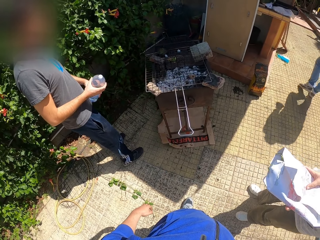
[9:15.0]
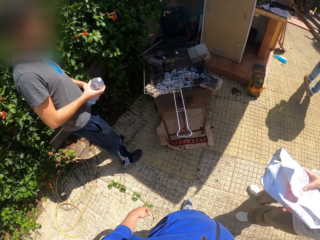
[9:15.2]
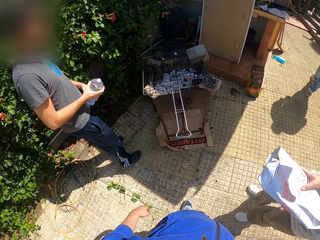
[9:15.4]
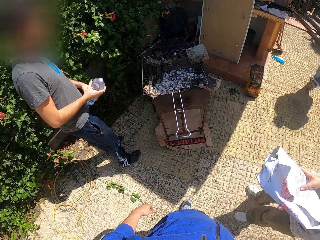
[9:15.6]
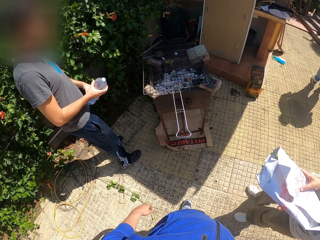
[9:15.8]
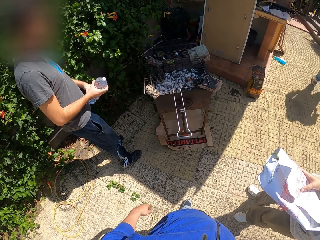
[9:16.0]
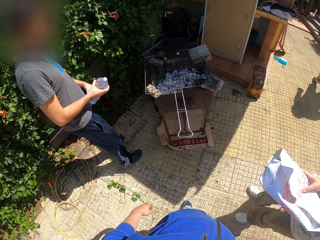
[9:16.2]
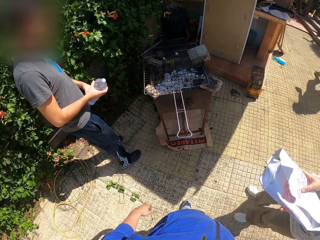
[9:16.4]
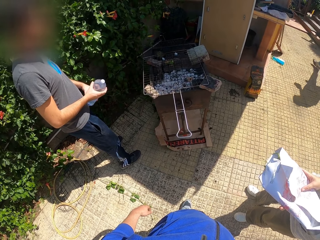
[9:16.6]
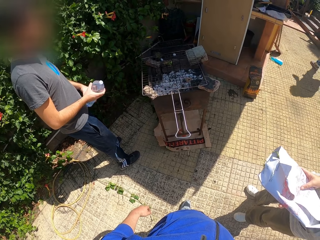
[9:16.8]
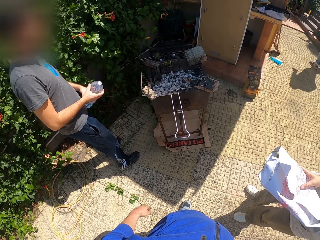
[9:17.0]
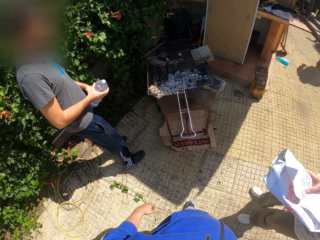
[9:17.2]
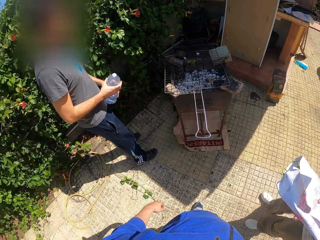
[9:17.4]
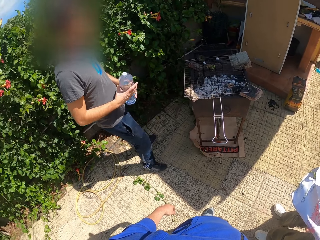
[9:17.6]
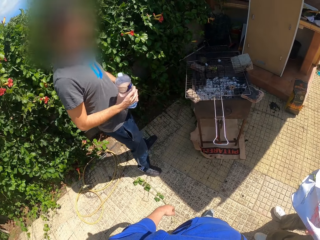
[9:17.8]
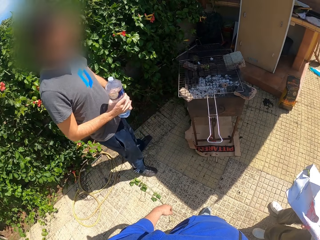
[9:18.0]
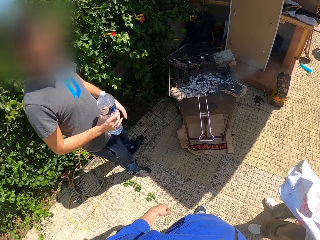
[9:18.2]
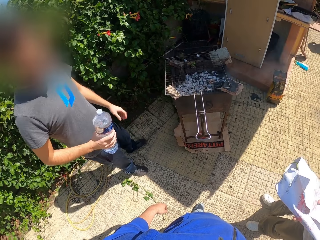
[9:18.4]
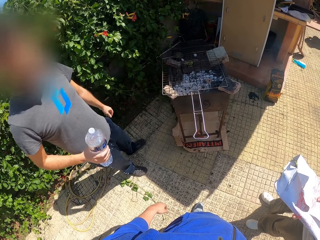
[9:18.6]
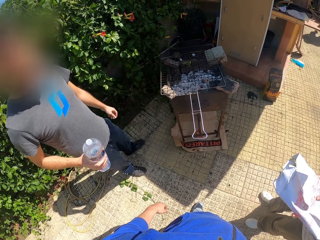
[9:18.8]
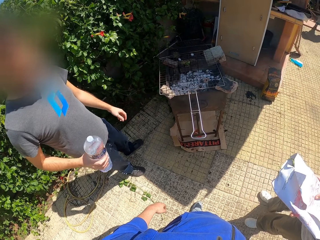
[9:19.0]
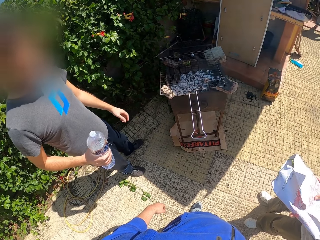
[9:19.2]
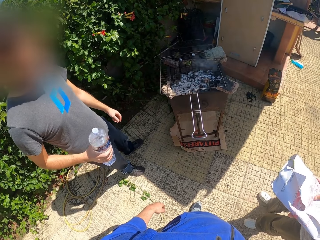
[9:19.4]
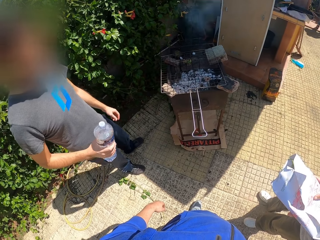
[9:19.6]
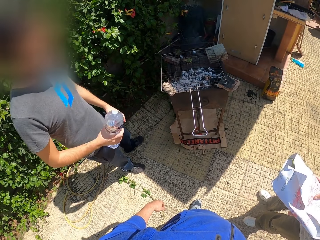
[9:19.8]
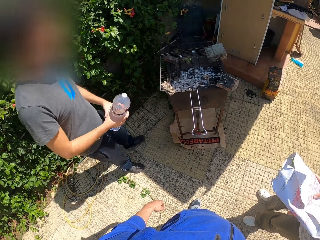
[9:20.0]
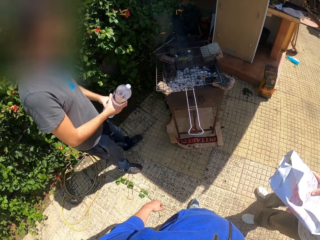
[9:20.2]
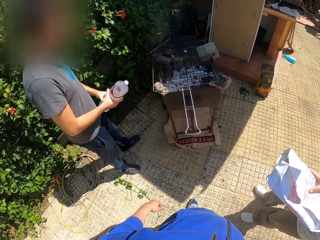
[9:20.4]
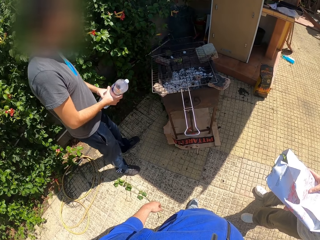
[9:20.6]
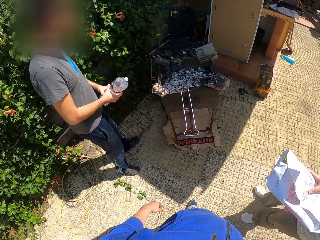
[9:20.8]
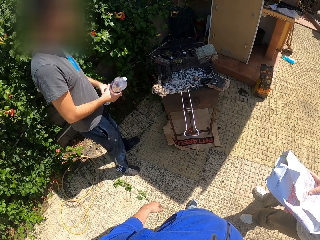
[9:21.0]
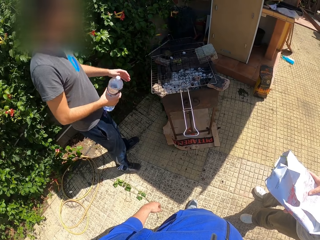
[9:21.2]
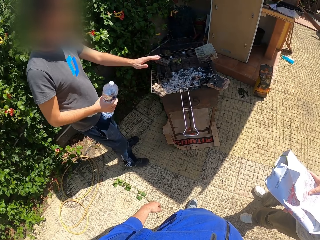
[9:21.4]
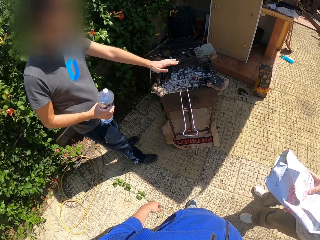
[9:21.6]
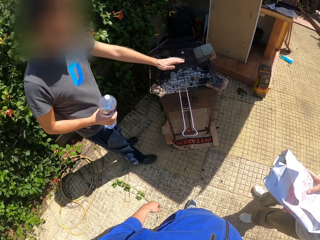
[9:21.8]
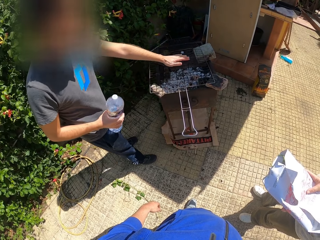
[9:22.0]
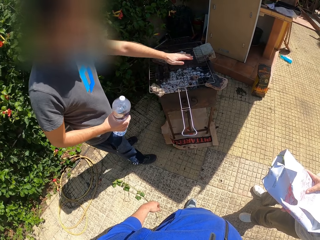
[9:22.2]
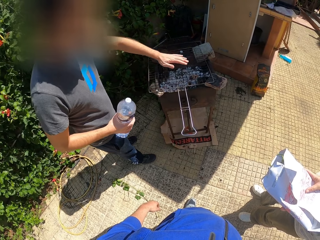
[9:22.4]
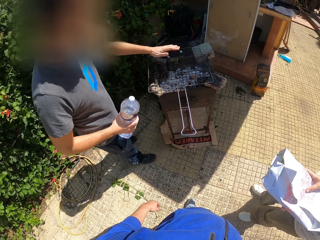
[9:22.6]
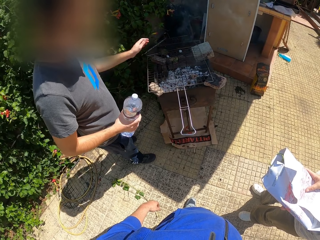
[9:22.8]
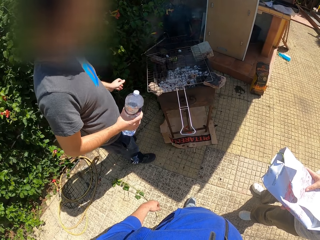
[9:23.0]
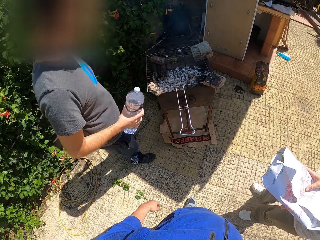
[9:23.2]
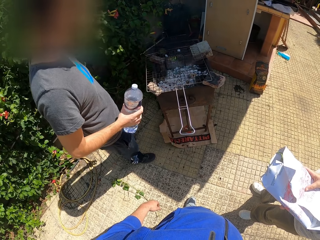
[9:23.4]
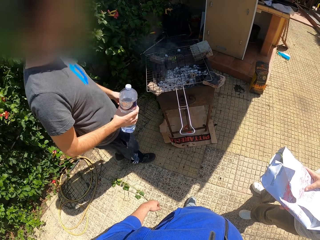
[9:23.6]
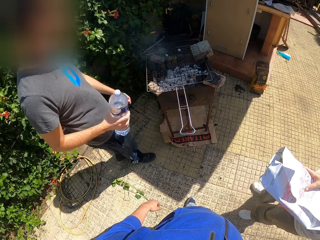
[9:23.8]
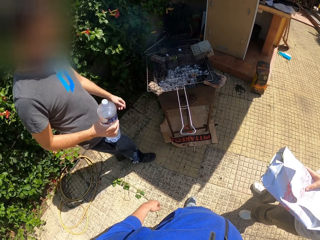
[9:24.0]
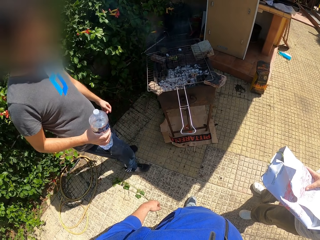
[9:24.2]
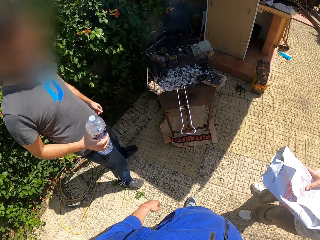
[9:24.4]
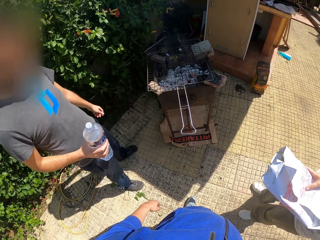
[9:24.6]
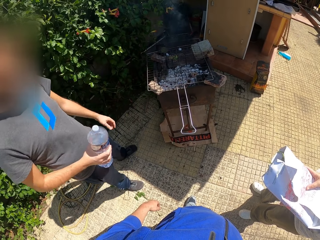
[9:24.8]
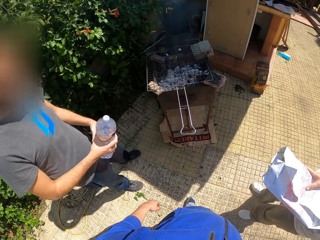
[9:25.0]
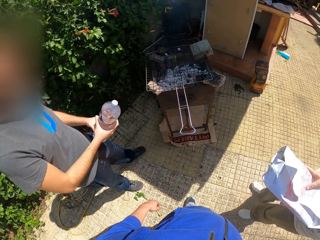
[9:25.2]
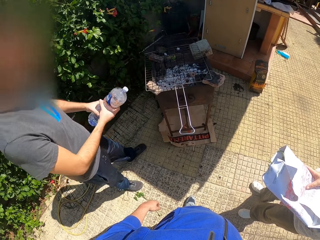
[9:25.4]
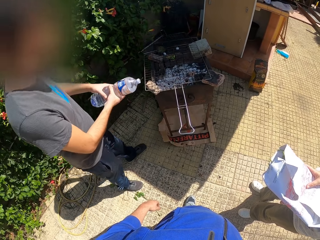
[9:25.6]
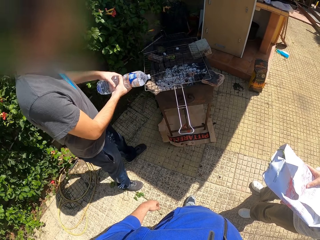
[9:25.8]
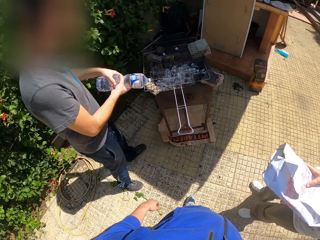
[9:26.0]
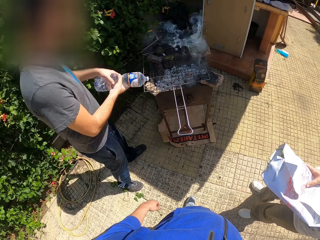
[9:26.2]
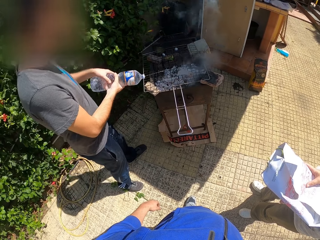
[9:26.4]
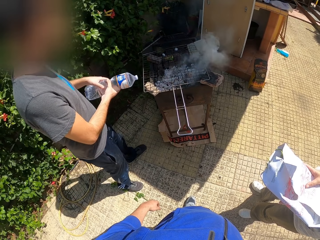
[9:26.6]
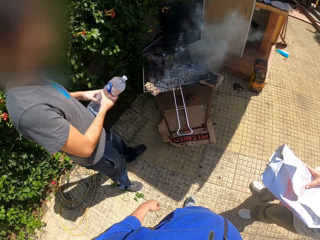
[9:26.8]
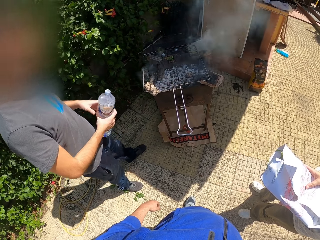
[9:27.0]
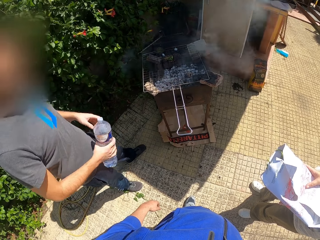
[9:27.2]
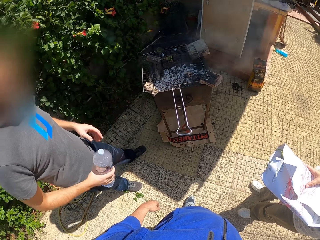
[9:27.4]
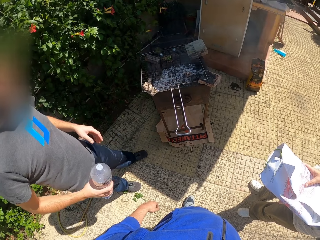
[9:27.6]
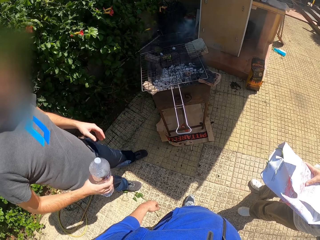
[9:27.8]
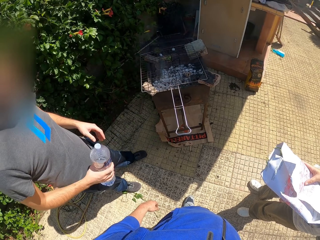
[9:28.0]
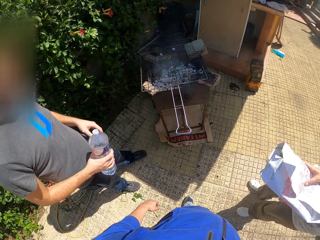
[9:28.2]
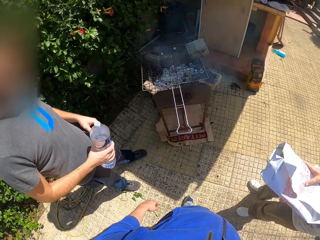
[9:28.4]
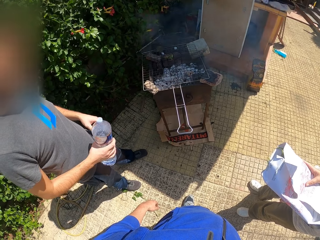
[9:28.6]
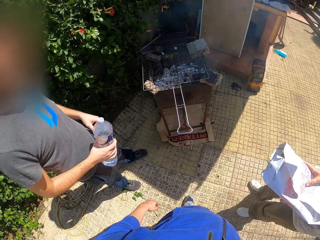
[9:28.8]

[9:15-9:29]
A man puts his left hand over the grill. The man pours water from the bottle into the charcoal grill with both hands.

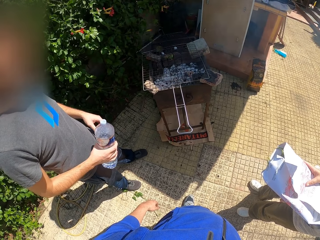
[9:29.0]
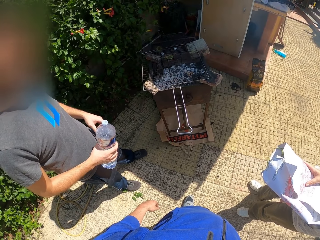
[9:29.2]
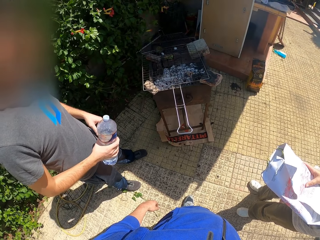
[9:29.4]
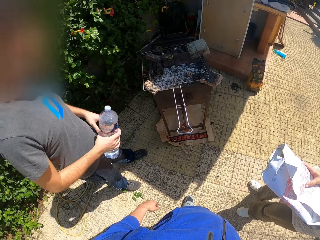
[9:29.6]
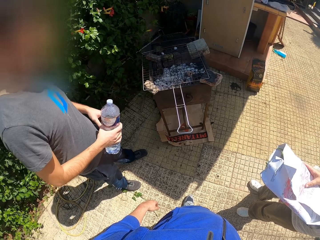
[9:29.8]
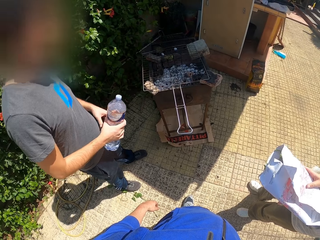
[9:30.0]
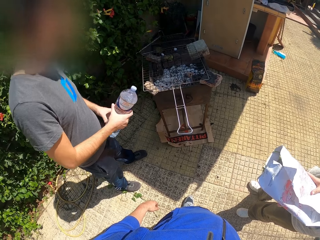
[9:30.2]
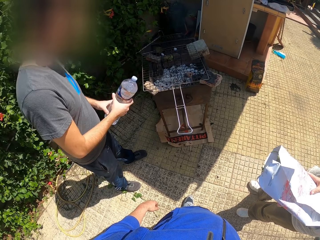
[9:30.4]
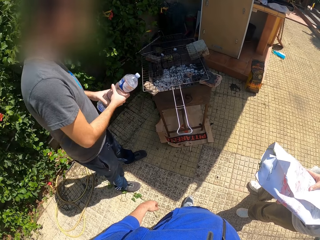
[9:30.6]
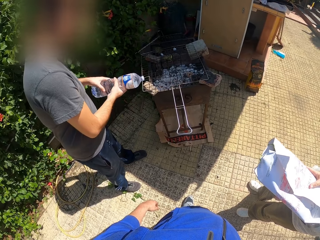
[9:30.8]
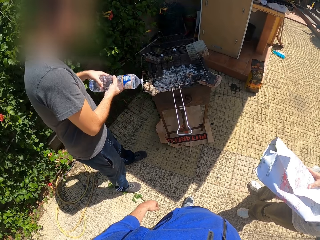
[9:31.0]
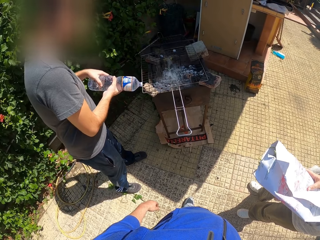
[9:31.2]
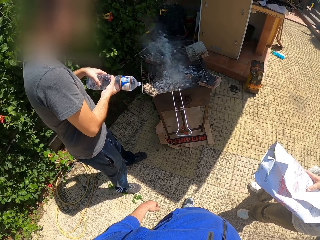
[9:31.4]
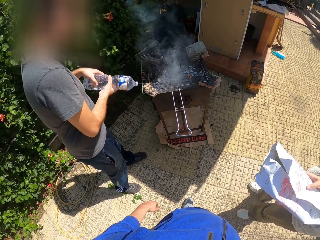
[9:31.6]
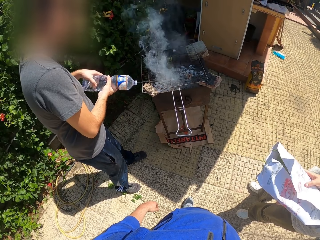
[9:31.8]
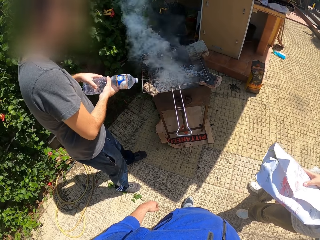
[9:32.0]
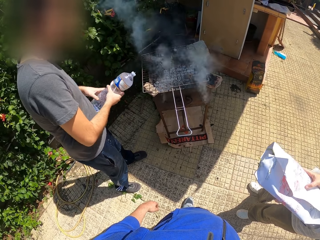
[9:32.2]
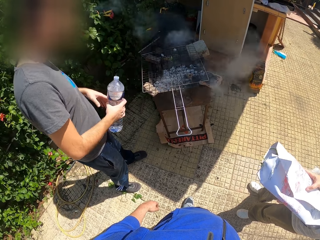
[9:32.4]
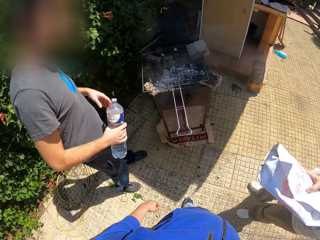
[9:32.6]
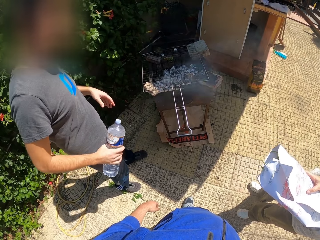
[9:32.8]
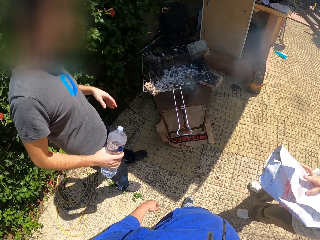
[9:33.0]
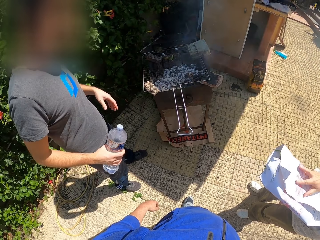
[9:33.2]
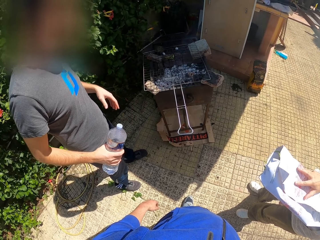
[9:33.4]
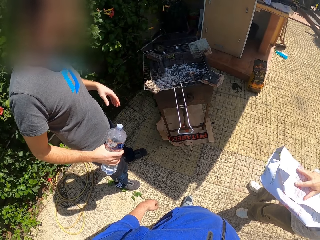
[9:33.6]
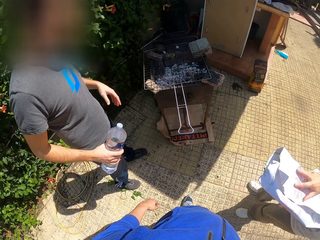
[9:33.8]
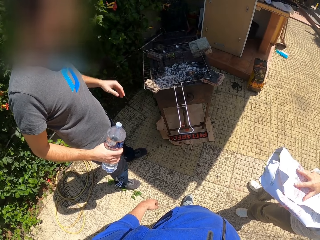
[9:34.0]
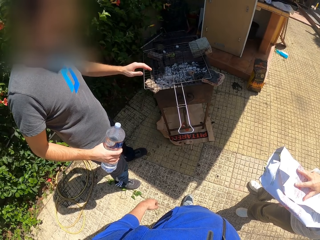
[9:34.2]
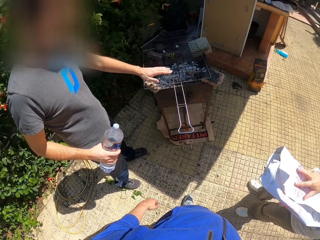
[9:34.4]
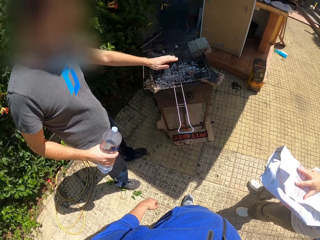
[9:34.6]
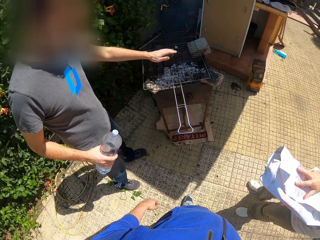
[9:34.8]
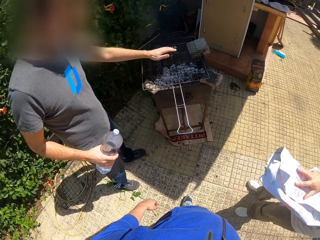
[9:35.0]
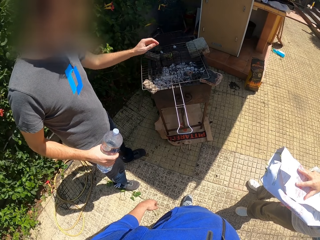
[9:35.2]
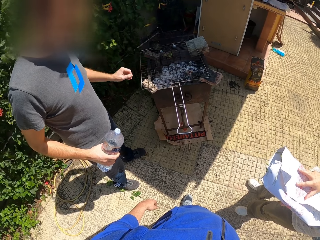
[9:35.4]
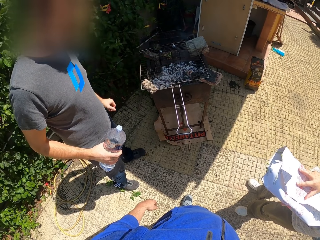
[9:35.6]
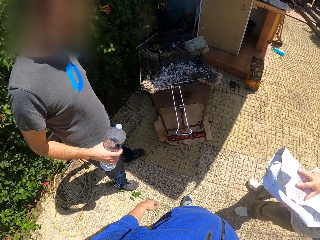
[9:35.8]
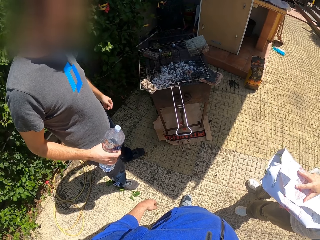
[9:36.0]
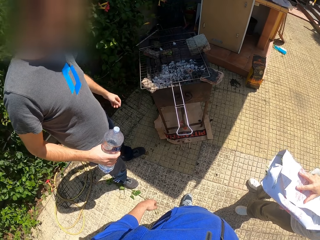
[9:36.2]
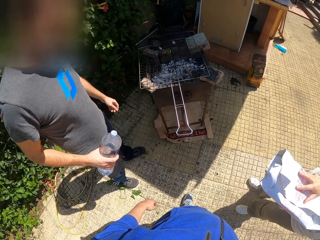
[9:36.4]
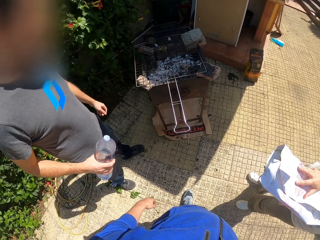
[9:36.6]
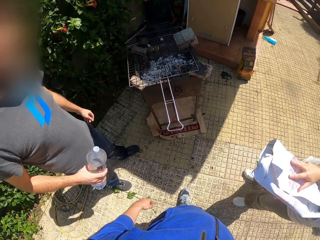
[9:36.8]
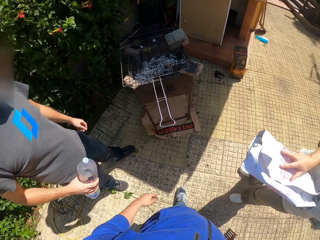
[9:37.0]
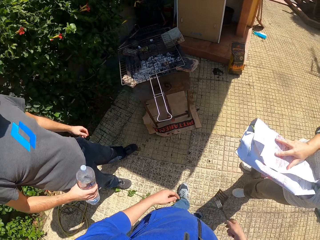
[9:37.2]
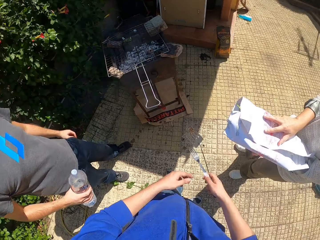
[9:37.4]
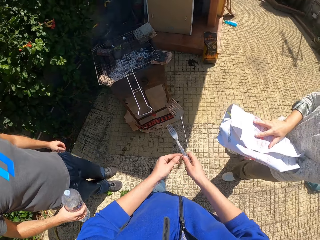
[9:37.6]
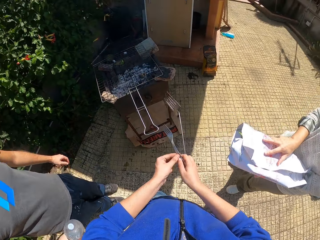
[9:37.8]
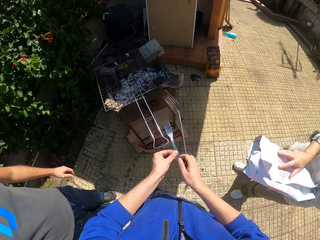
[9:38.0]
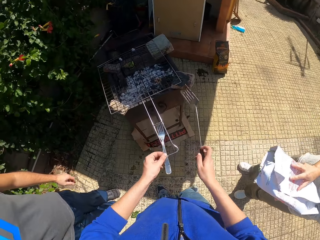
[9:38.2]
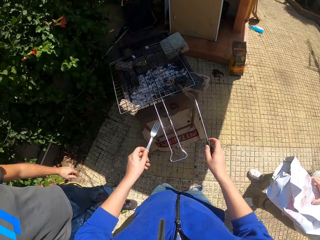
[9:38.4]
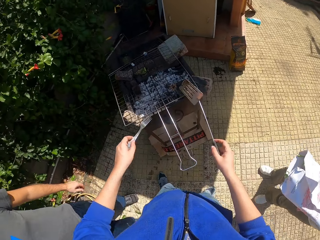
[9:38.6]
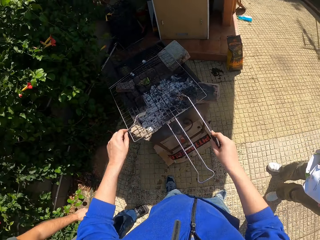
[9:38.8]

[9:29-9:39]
The man pours water from the bottle into the charcoal grill with both hands and puts his left hand over the grill.
